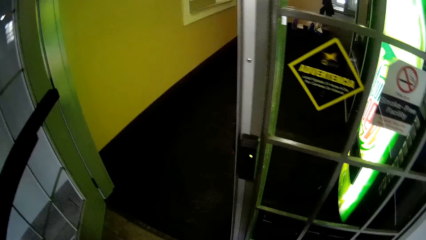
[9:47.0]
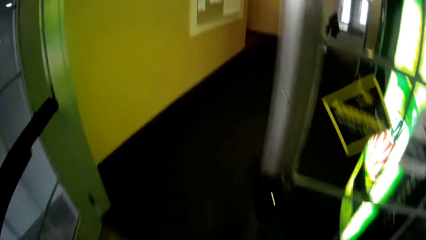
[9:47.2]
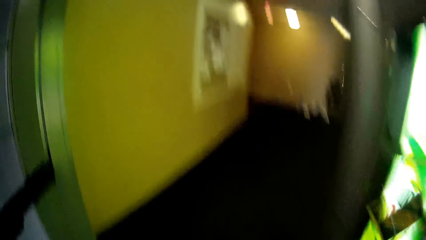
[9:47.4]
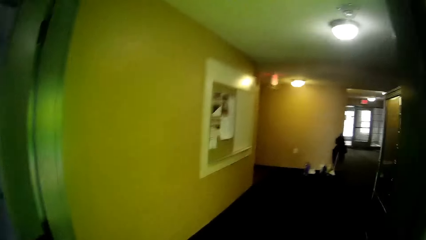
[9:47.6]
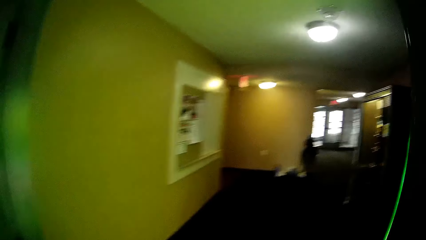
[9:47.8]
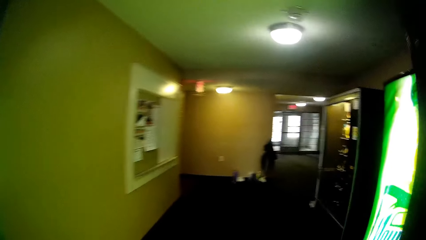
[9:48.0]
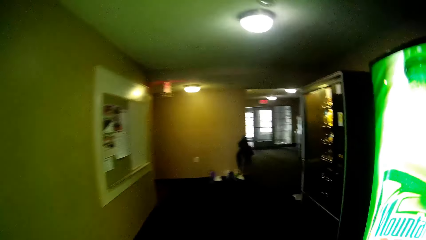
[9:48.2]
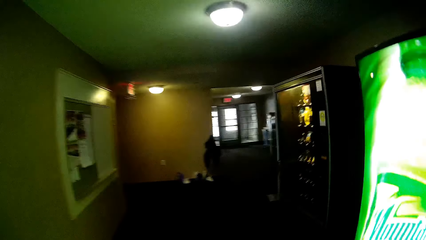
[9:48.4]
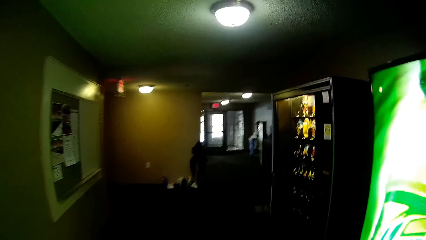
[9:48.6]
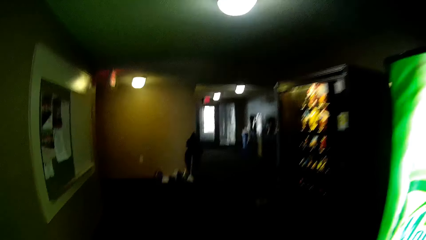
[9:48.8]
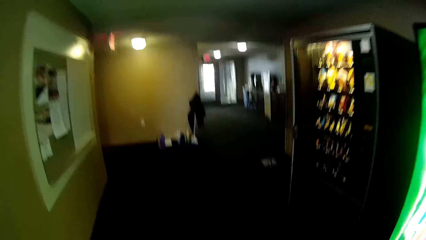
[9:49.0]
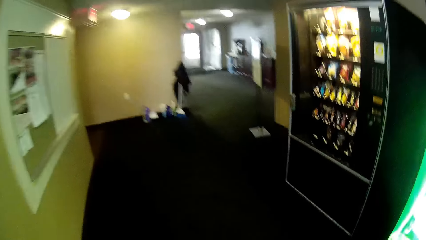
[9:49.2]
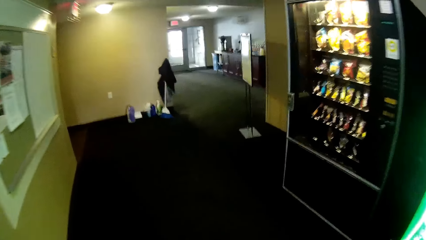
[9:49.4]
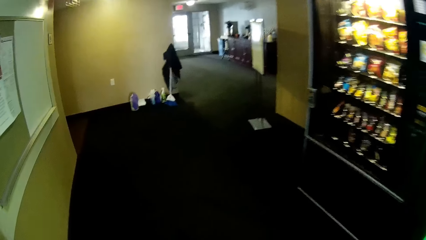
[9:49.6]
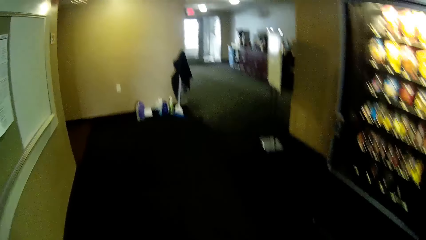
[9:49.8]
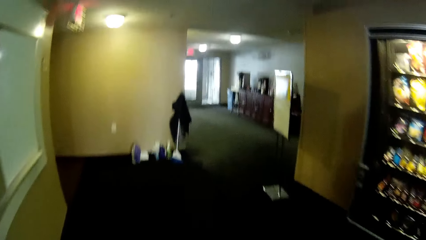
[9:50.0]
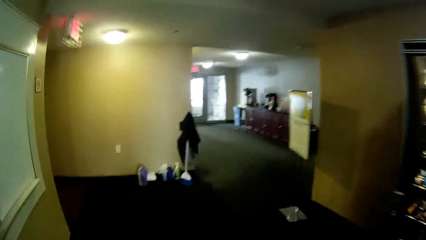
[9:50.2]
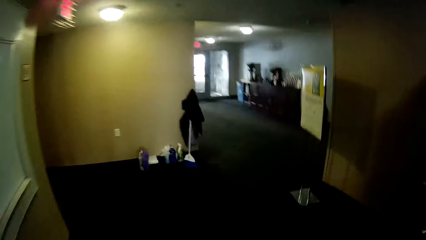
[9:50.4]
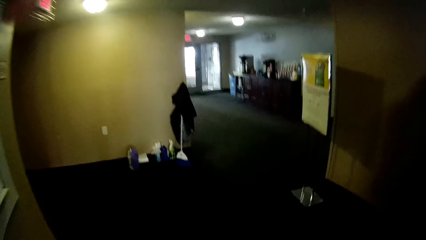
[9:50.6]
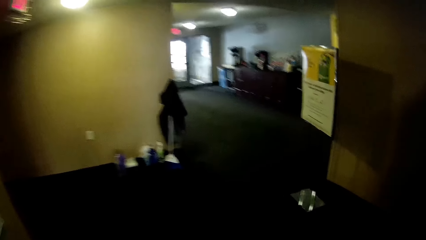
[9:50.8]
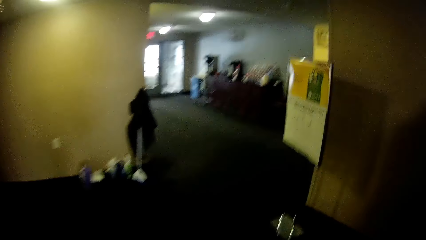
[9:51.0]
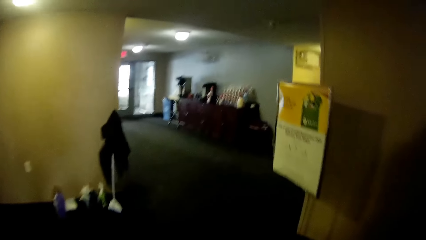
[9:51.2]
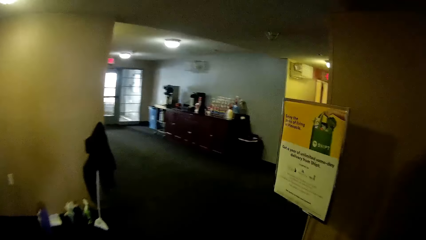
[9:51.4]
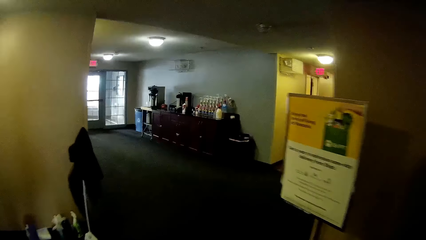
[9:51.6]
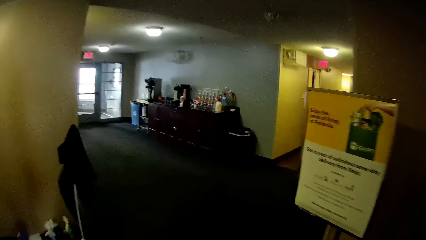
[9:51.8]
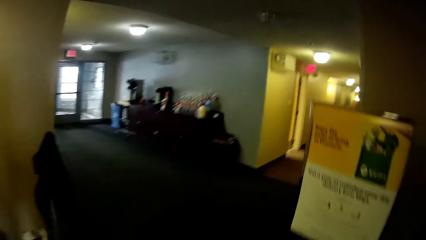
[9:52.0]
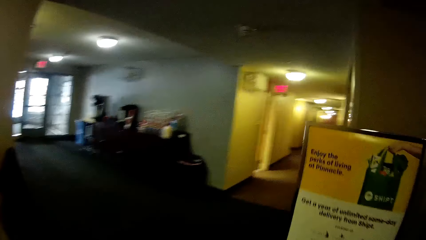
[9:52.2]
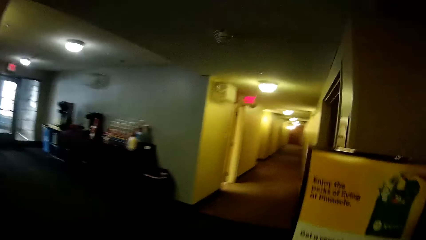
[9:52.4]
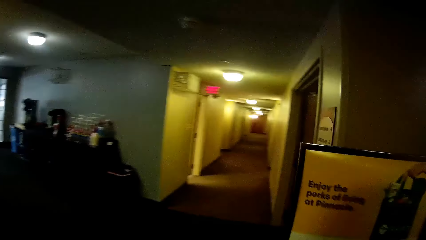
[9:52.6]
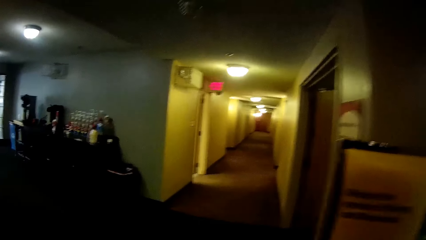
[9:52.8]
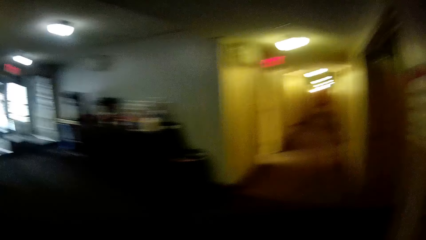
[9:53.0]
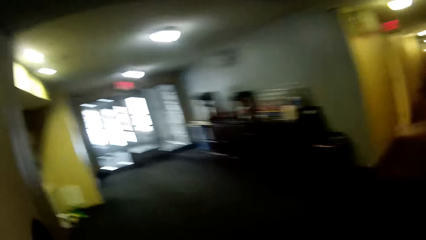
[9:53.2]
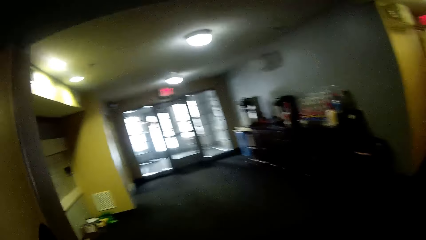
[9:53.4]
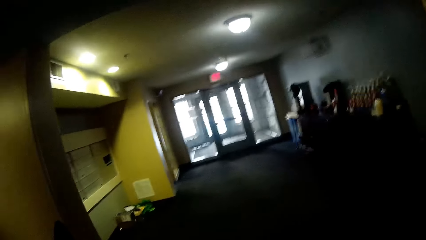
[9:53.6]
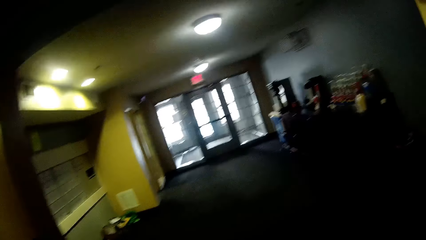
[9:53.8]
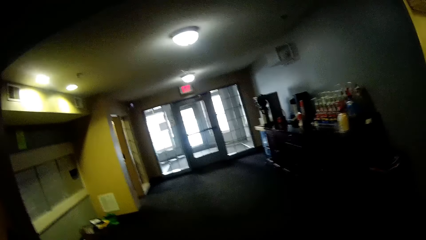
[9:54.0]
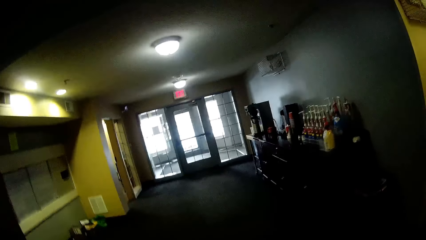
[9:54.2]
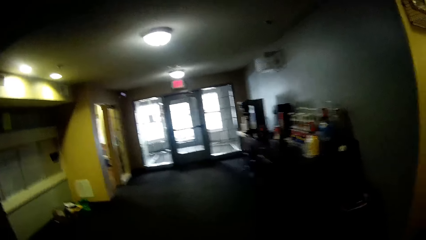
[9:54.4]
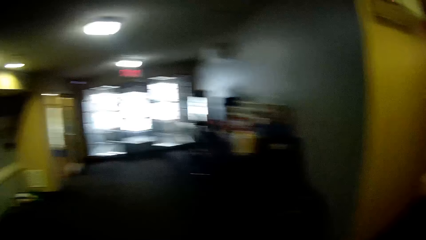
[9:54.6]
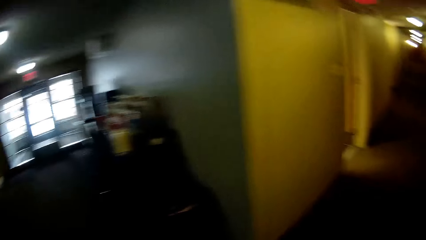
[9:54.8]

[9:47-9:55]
The camera wearer walks inside the room.

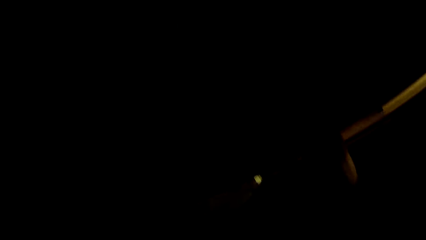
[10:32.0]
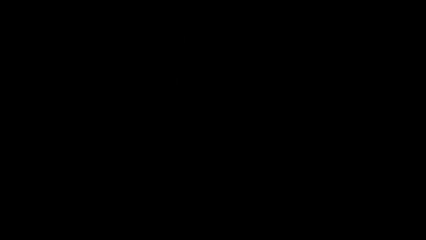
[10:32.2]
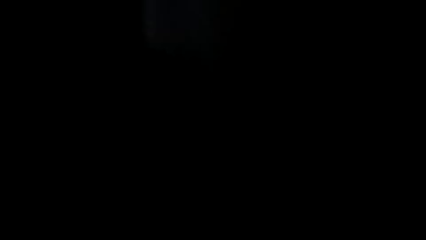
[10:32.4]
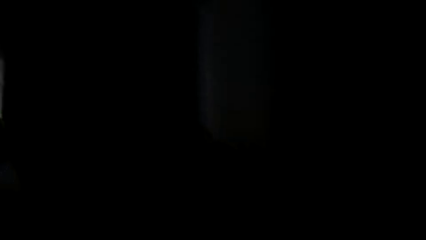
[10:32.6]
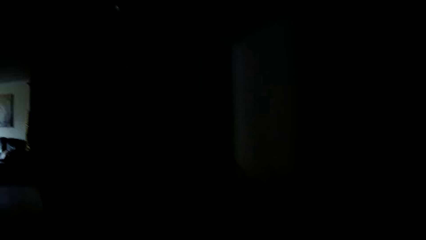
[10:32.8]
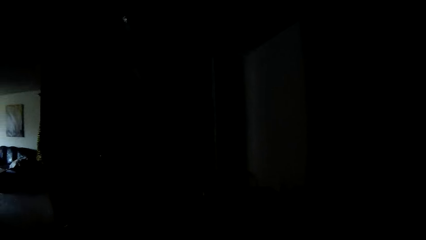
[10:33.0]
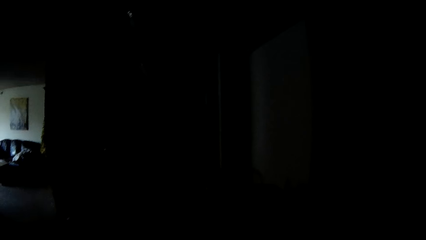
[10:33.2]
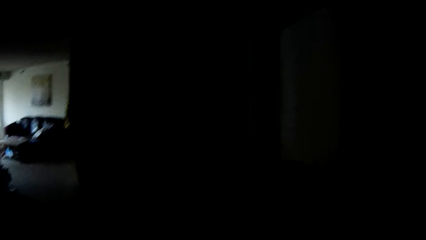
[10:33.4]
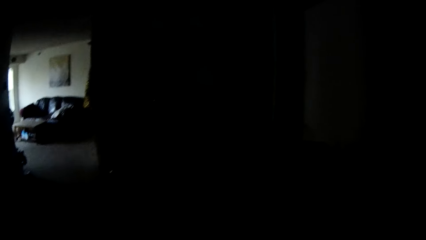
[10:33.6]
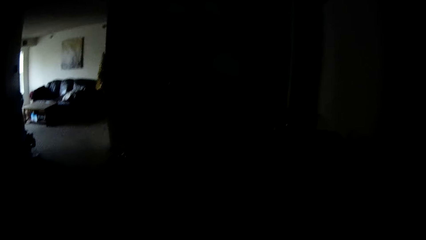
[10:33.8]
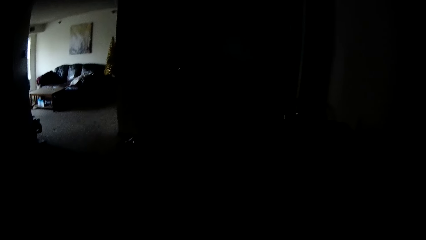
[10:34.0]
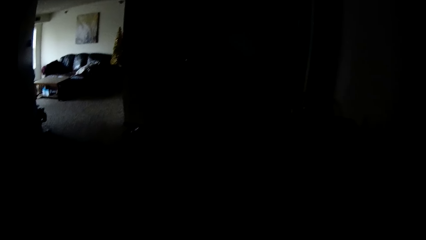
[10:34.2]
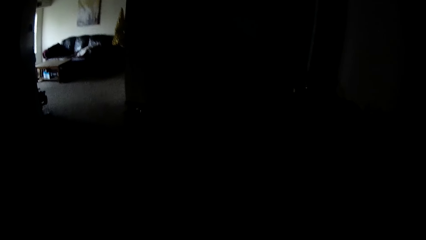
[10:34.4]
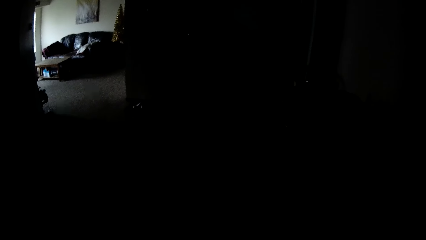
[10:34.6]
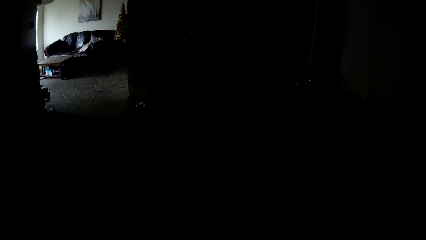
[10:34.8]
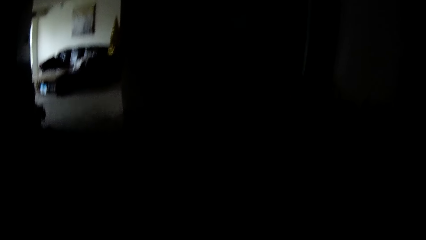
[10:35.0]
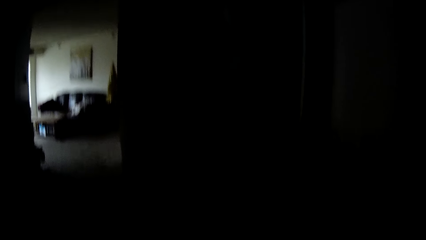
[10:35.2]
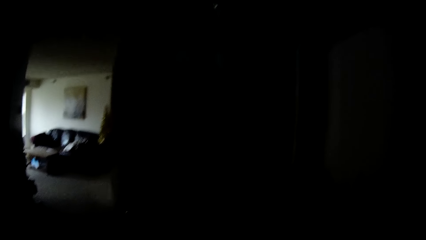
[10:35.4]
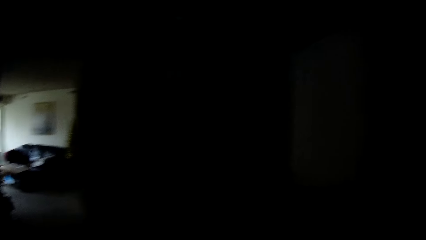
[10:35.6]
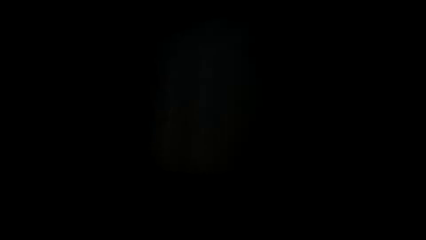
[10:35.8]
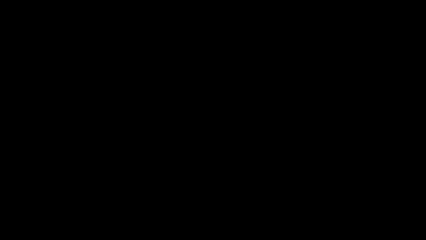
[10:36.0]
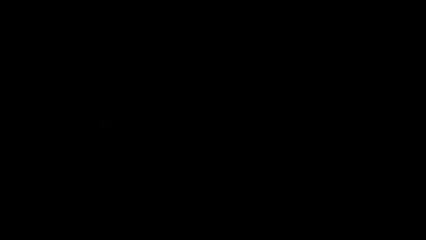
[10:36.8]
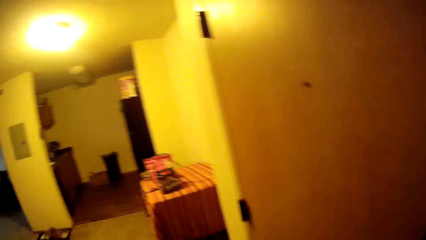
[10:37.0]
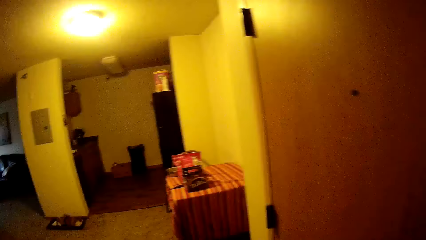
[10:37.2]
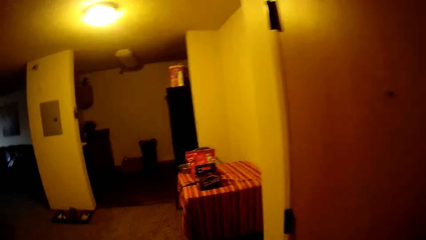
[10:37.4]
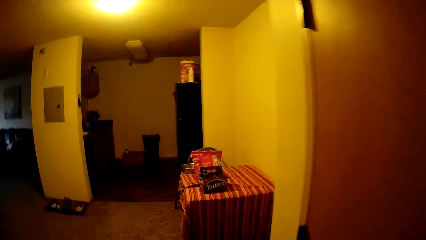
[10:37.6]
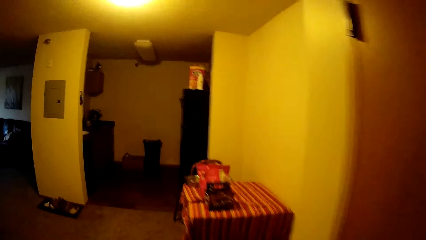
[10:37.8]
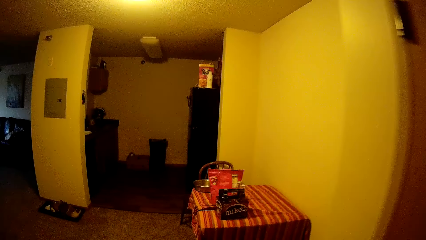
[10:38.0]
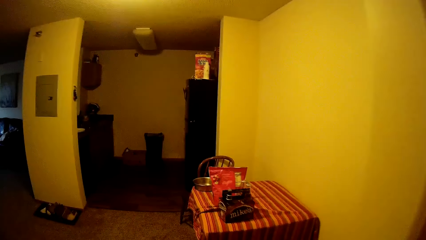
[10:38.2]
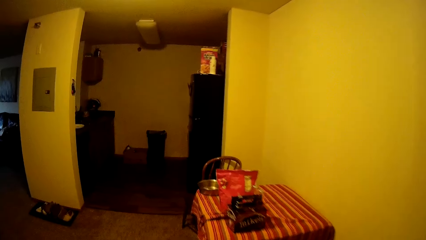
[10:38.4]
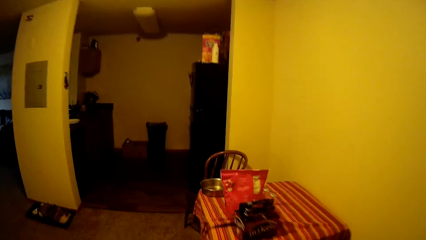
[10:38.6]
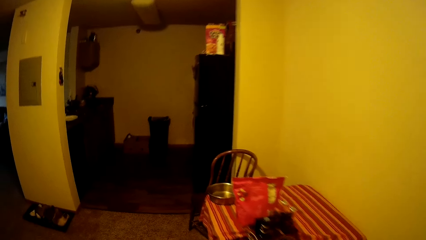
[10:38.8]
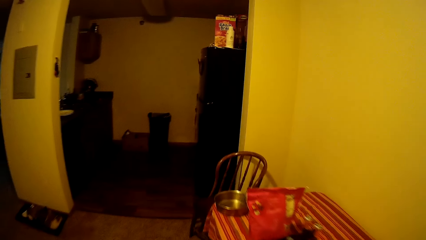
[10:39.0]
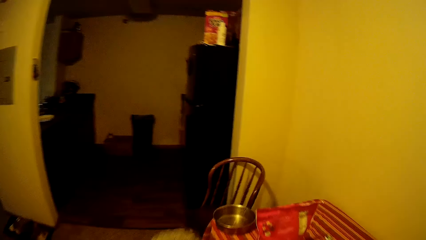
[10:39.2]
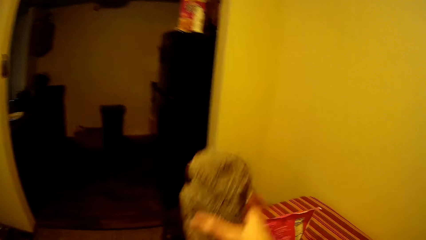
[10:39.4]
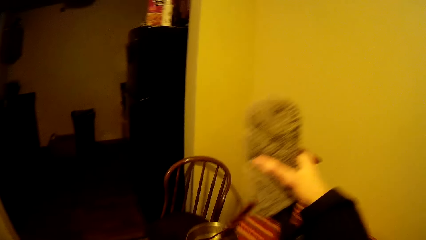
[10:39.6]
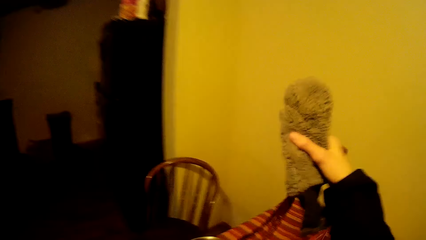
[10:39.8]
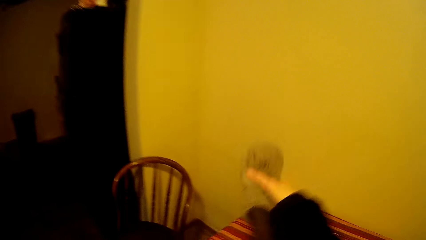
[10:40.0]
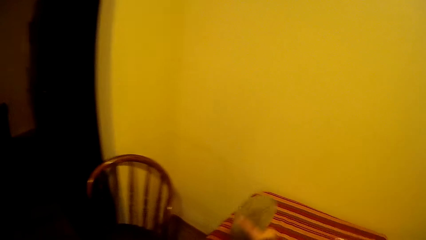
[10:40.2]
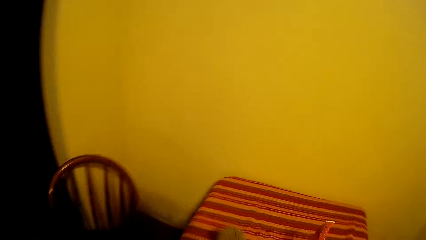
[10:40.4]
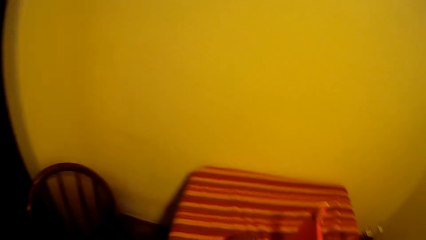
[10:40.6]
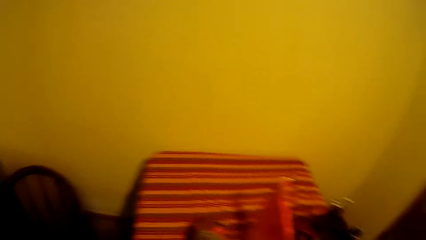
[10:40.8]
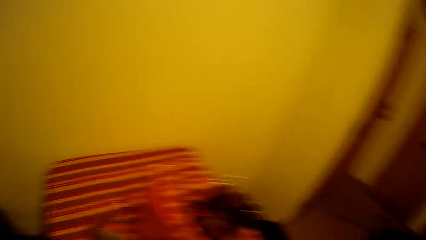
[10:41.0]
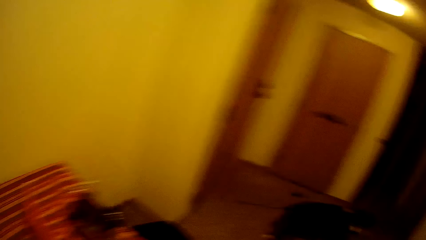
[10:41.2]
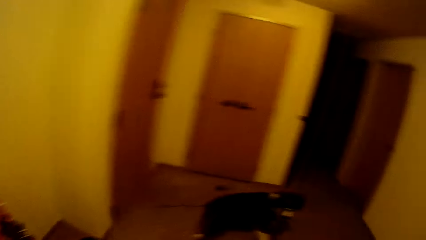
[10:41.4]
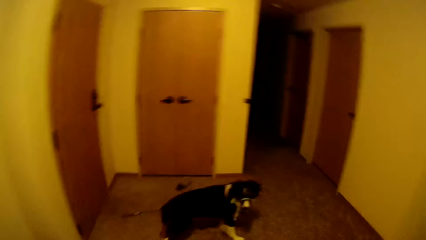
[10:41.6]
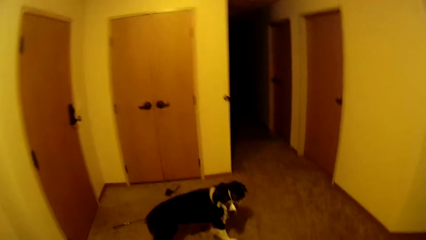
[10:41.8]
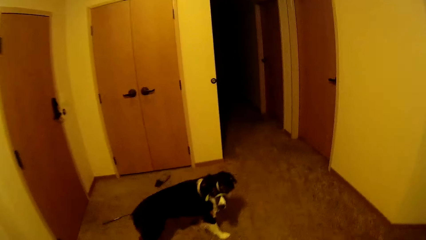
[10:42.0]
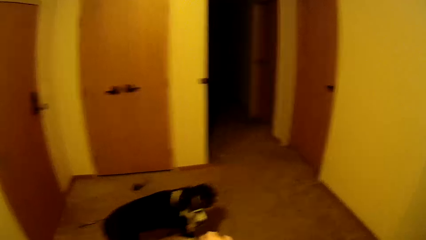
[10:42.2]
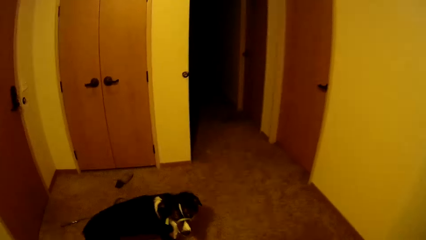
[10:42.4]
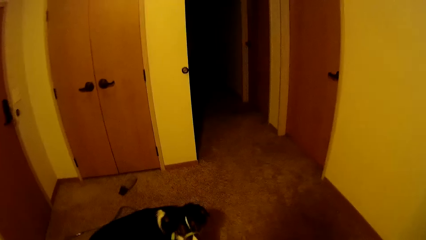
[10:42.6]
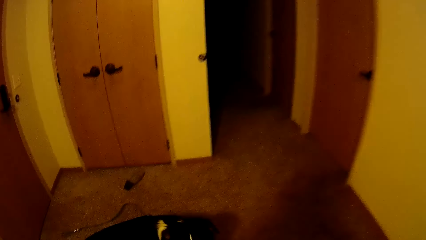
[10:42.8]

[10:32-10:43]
The camera wearer enters the room. They walk in the house. They put a bag on the table.
